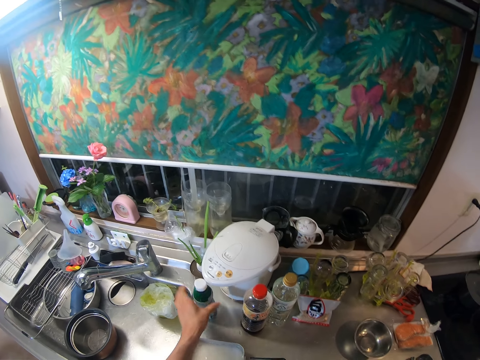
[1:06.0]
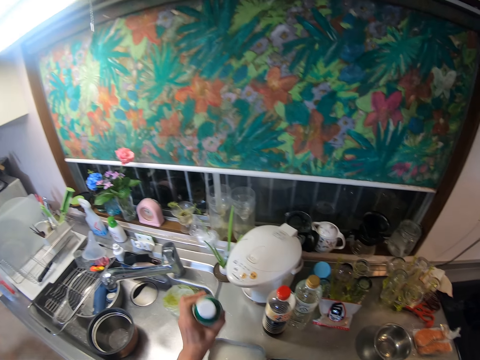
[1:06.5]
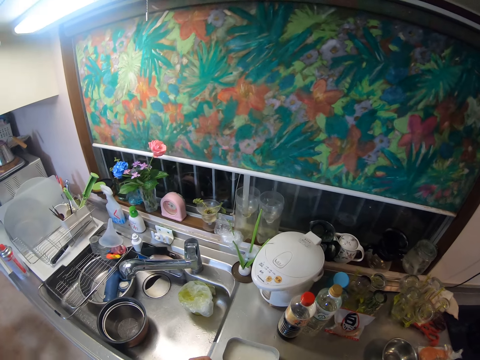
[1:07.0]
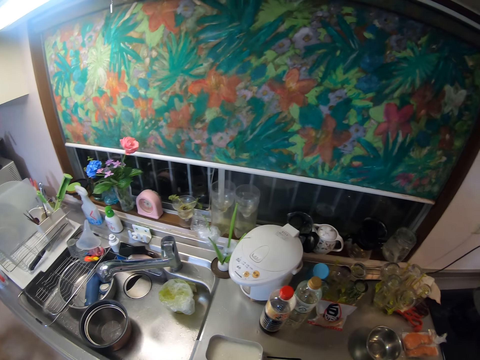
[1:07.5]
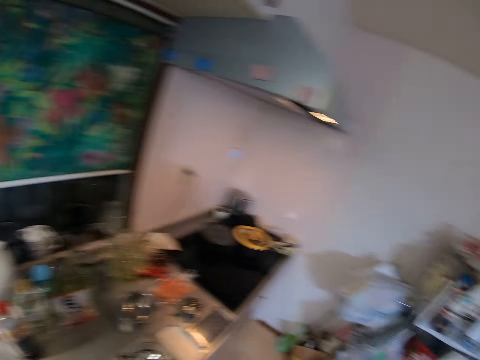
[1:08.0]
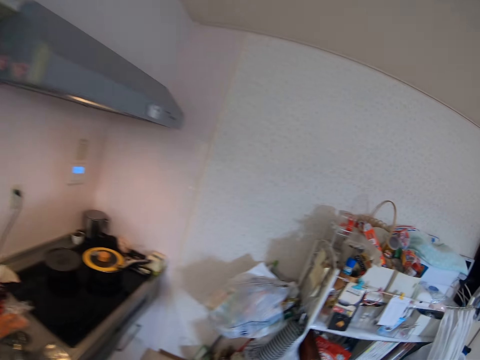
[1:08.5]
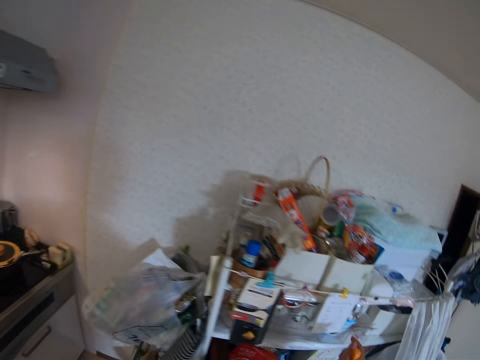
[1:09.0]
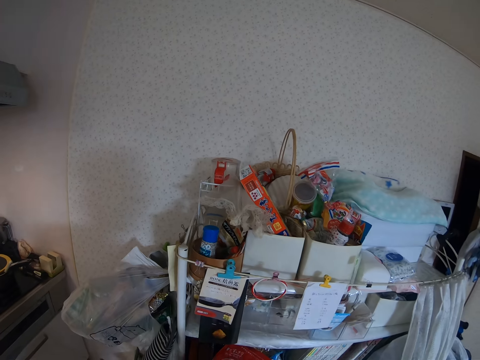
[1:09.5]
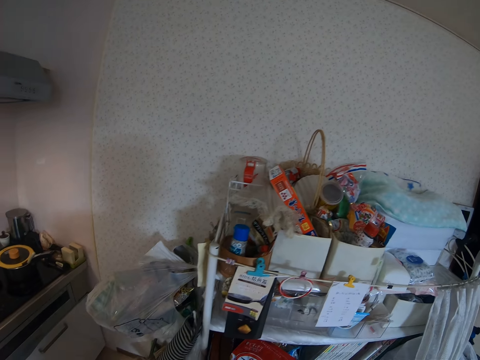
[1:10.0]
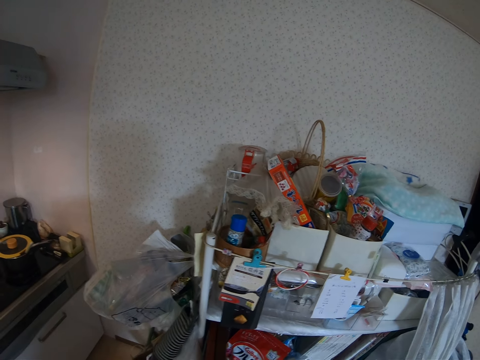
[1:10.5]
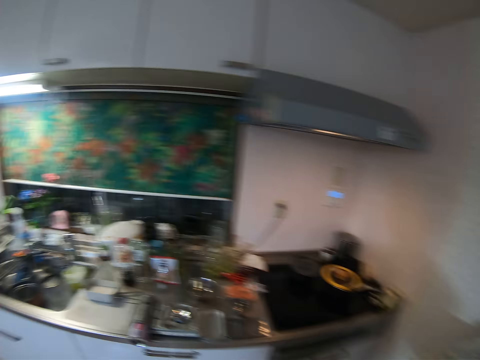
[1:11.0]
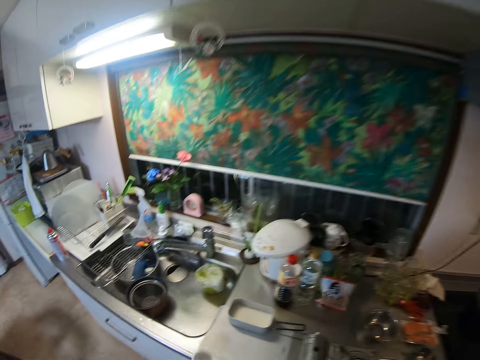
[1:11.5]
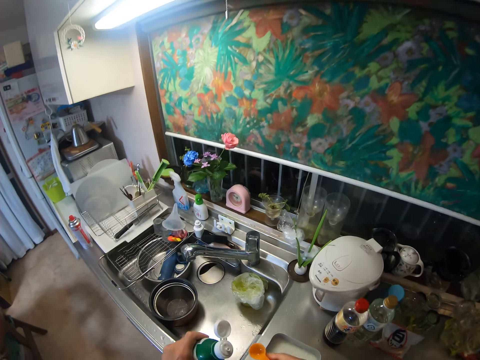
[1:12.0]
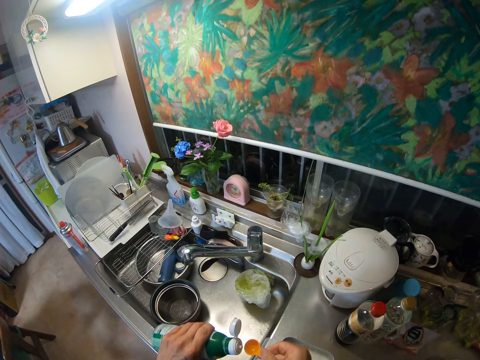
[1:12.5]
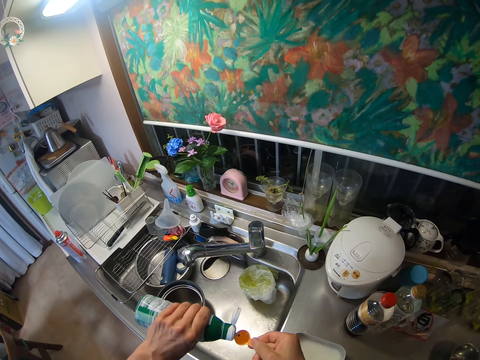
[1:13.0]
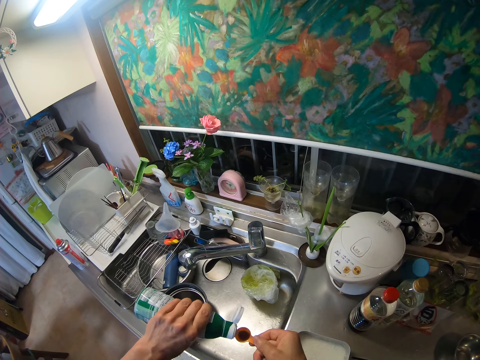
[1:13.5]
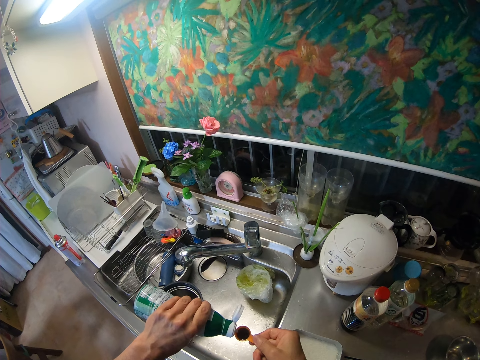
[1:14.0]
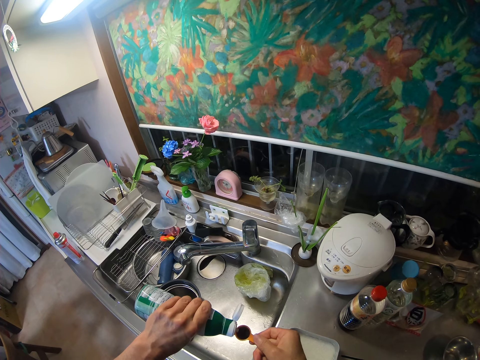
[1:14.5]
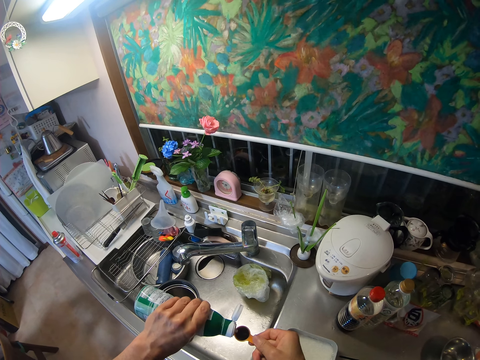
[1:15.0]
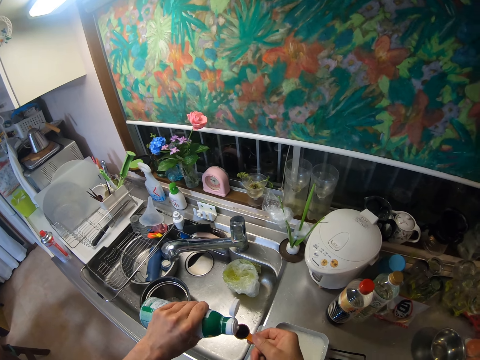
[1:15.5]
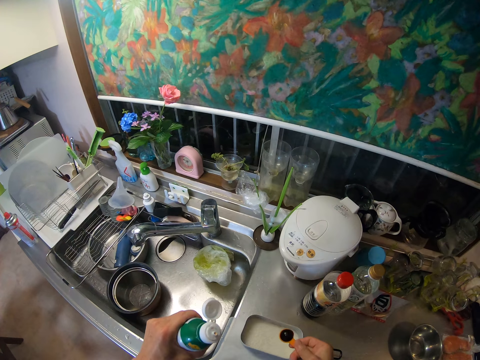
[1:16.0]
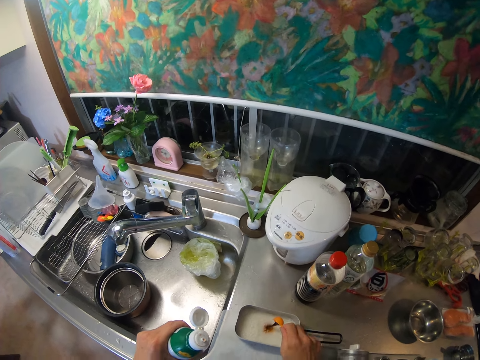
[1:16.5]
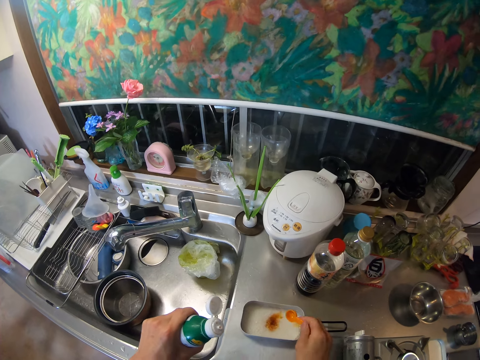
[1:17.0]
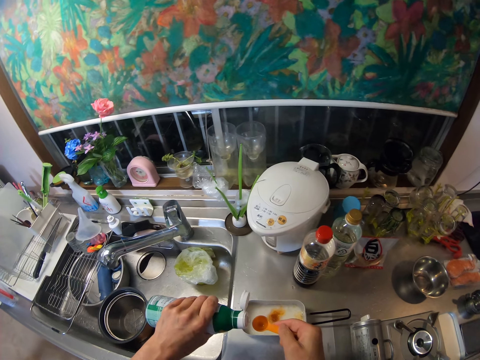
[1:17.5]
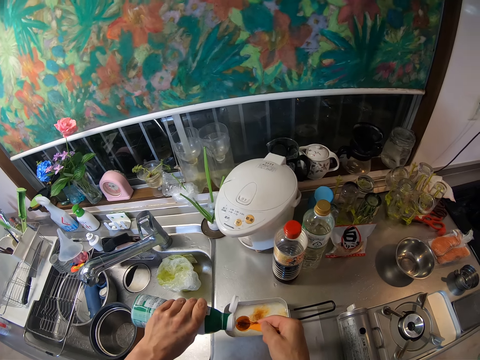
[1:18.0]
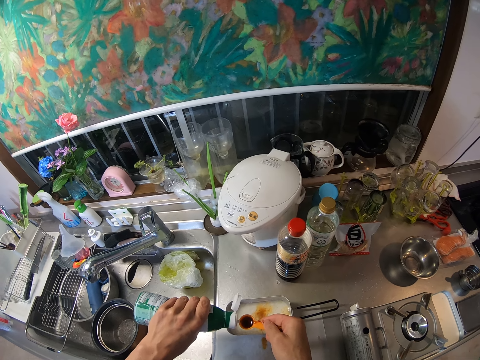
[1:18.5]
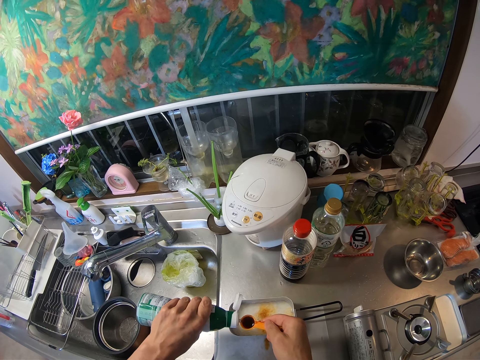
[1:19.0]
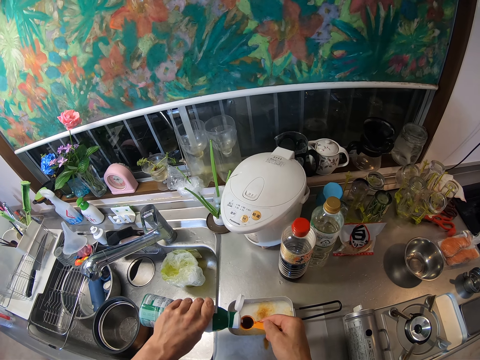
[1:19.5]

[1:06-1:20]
The camera wearer picks up another bottle from the kitchen slab and removes the bottle cap. They point at the paper. They pour liquid from the second bottle into the measuring cup. They pour the liquid in the measuring cup into the pan with rice. They pour liquid from the second bottle into the measuring cup.

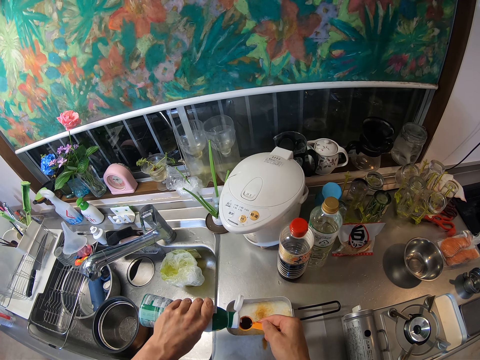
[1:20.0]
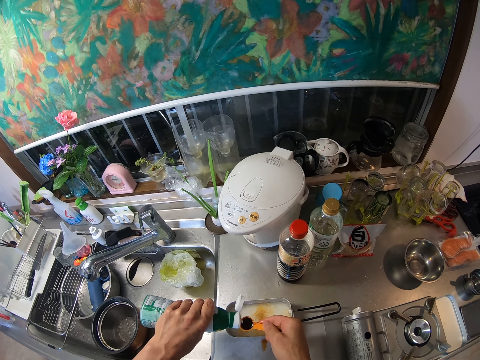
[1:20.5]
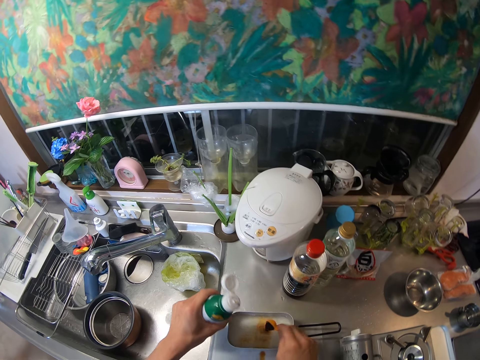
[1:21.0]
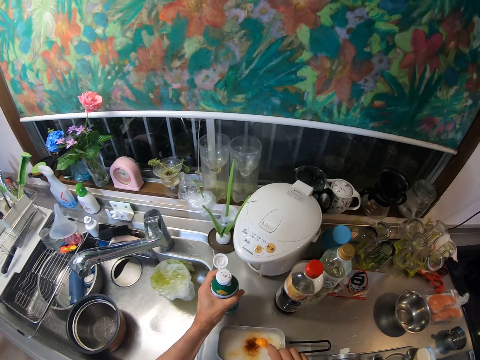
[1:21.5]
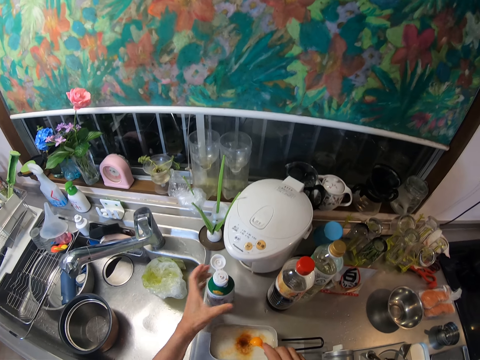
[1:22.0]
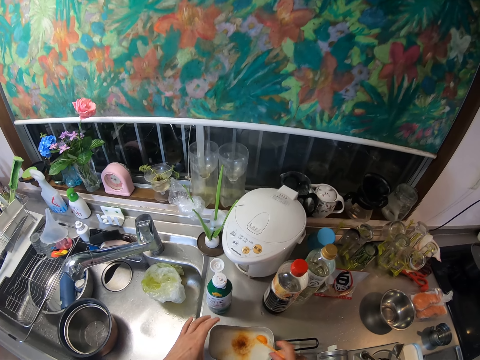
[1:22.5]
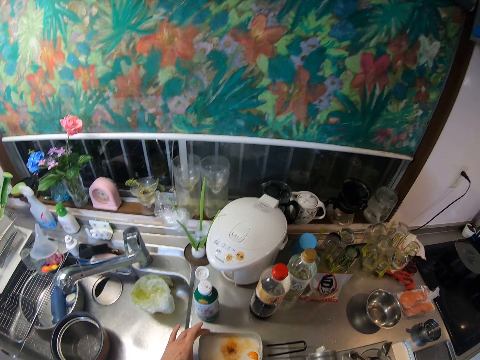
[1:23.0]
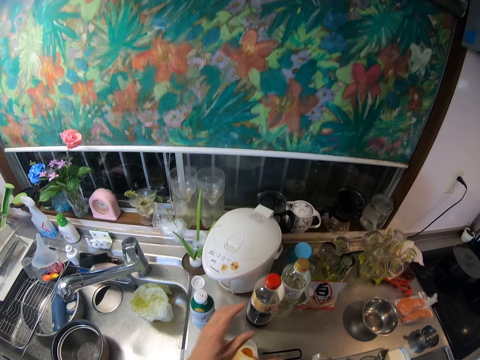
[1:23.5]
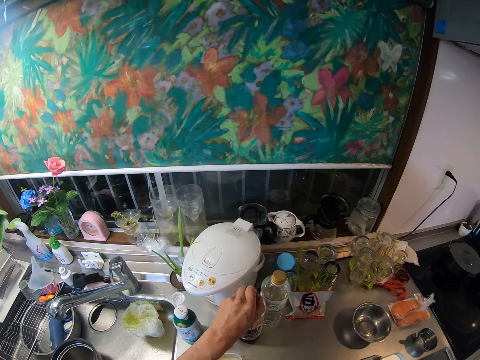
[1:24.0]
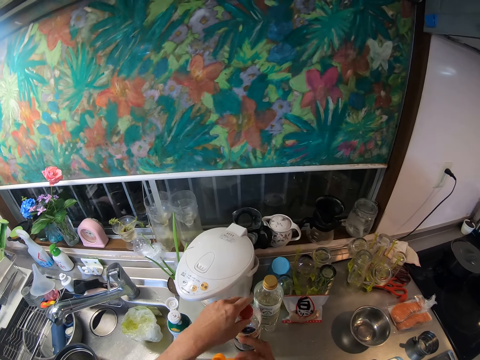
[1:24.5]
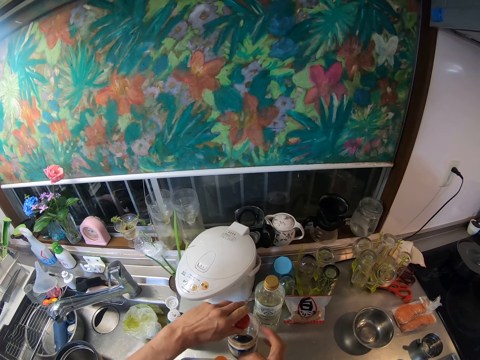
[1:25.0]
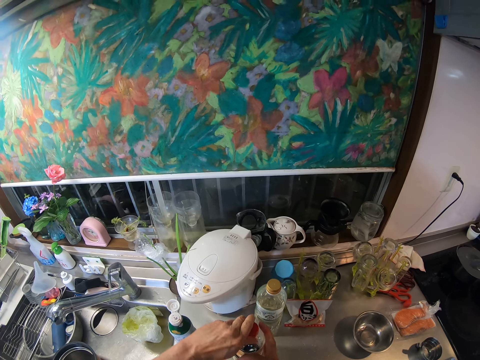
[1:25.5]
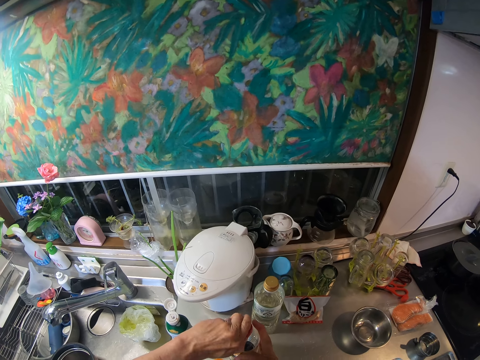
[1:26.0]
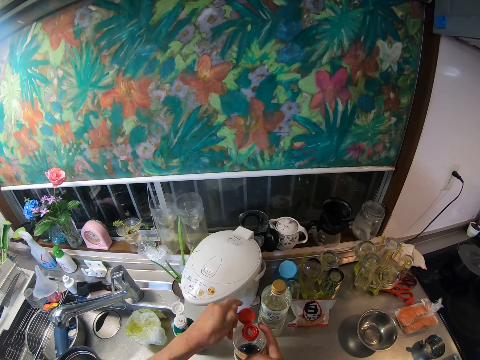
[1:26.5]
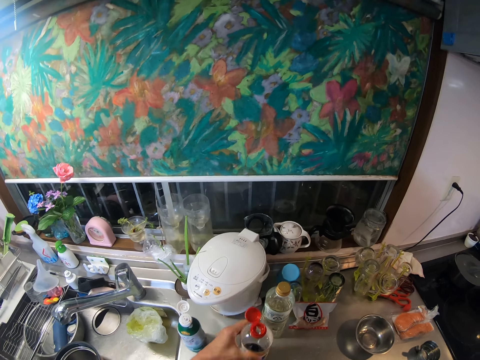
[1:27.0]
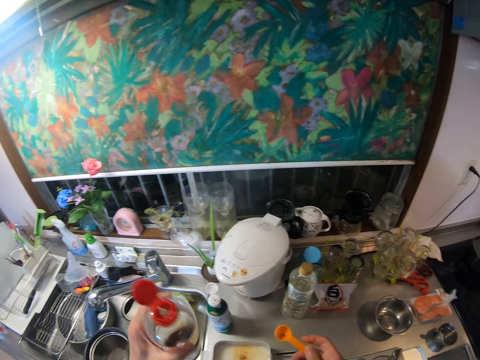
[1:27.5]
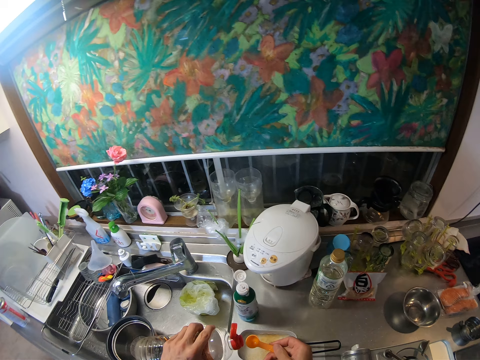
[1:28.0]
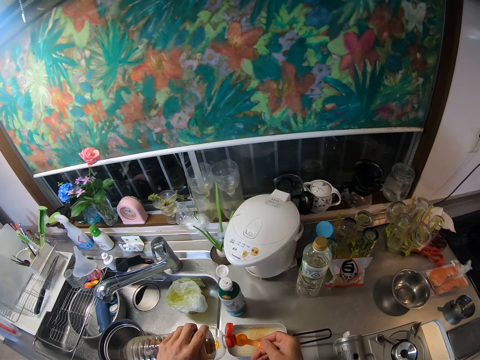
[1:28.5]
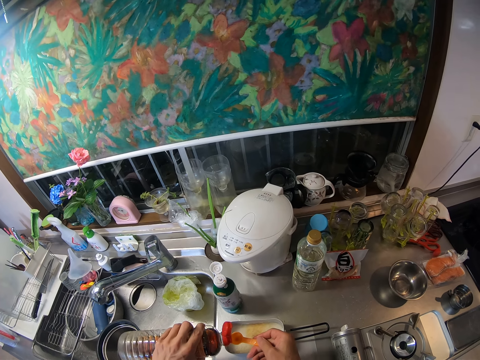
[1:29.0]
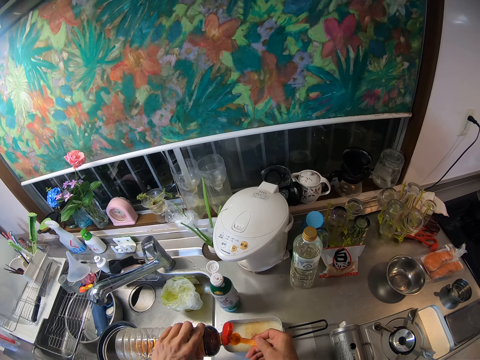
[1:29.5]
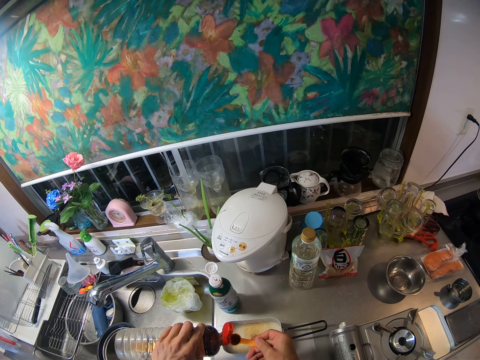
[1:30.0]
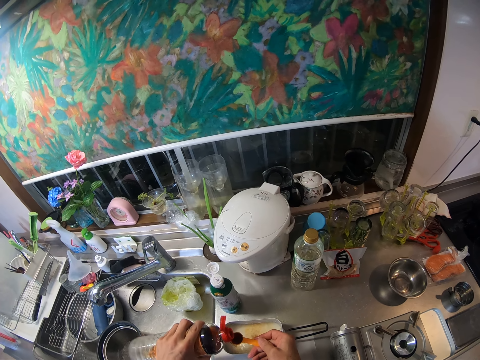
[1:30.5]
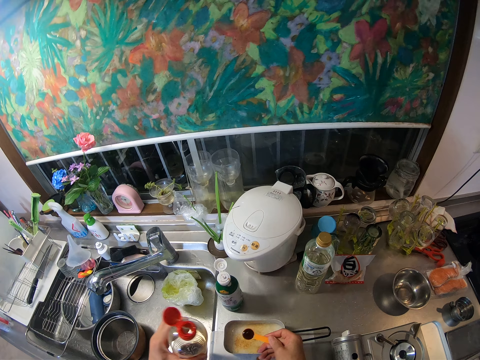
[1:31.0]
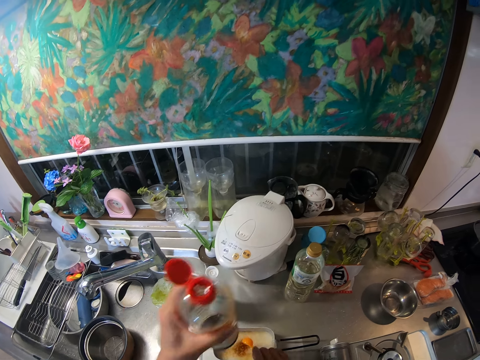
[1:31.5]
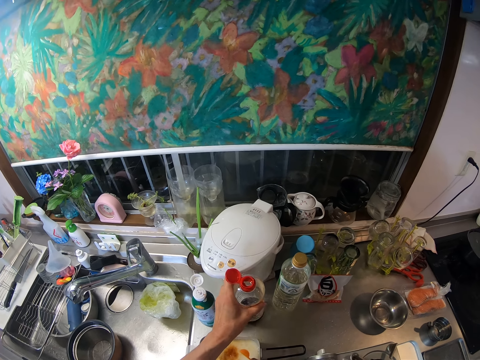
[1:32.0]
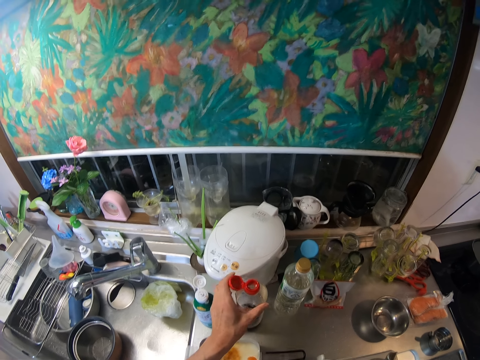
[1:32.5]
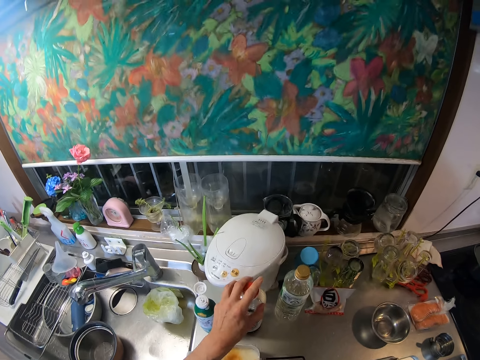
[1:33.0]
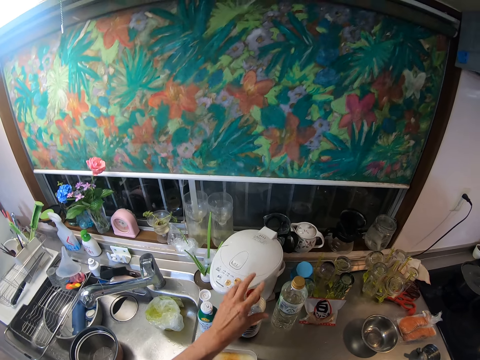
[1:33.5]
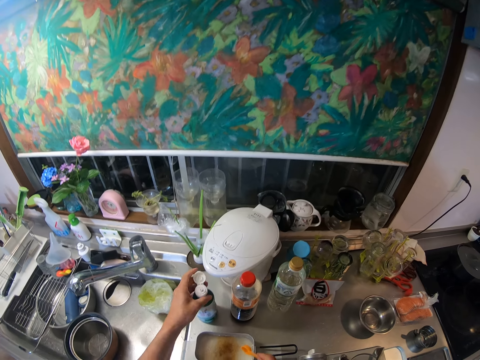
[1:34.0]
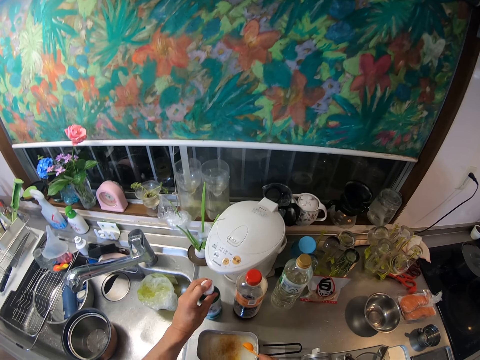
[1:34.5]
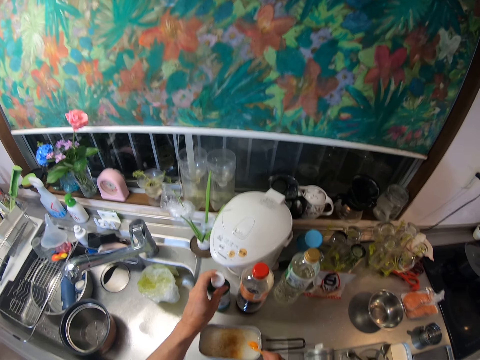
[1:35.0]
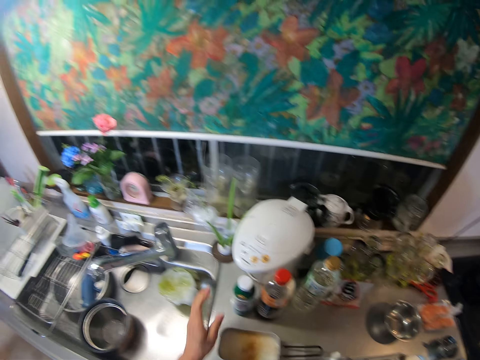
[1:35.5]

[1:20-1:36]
The camera wearer pours the liquid in the measuring cup into the pan with rice. They put the bottle on the kitchen slab. They open the cap of the first bottle. They hit the pan with the measuring cup. They pour liquid from the first bottle into the measuring cup. They pour the liquid in the measuring cup into the pan with rice. They put the first bottle on the kitchen slab, close the first bottle's cap, and close the second bottle's cap.
